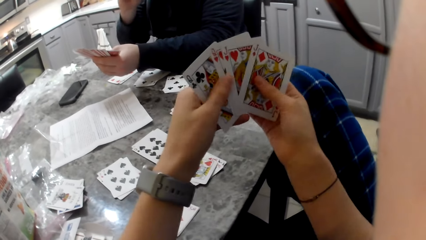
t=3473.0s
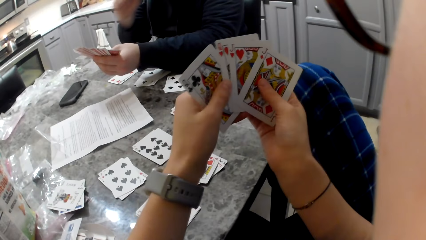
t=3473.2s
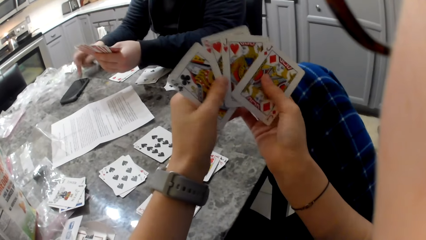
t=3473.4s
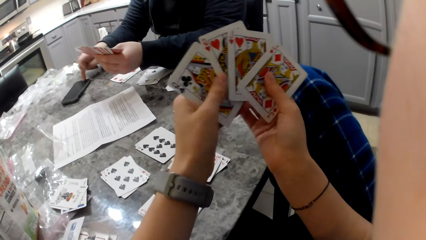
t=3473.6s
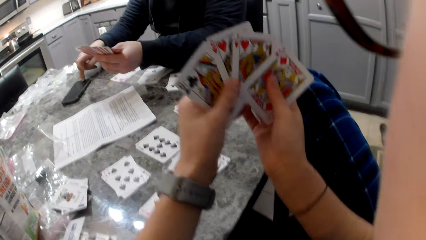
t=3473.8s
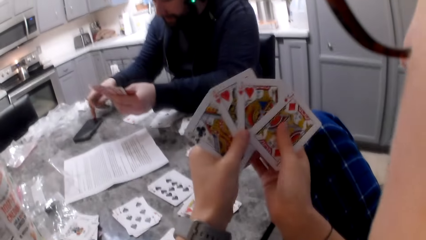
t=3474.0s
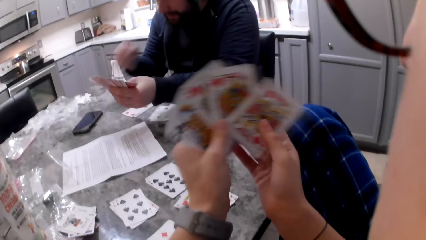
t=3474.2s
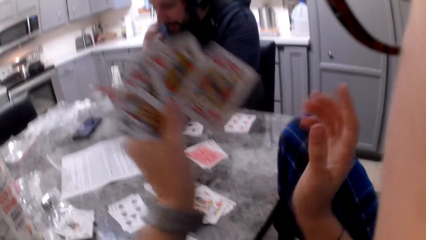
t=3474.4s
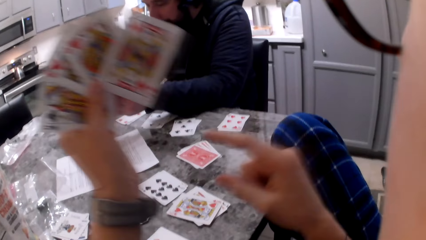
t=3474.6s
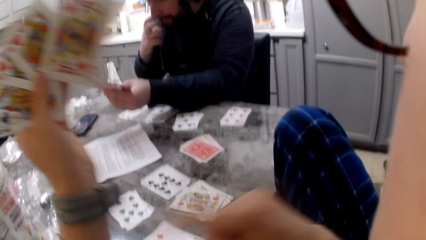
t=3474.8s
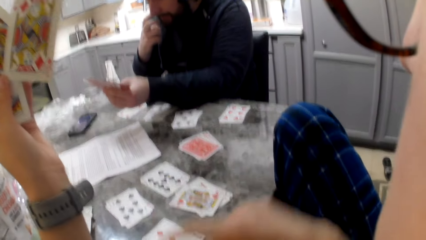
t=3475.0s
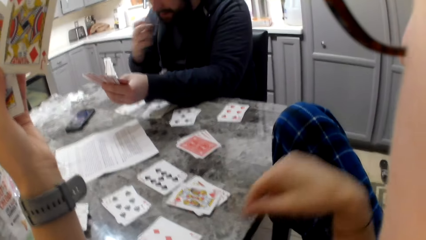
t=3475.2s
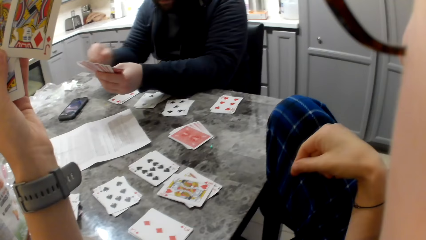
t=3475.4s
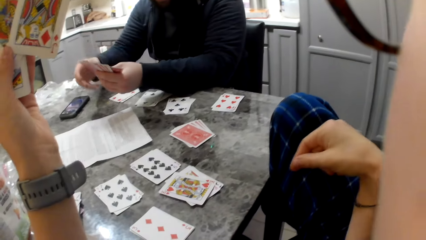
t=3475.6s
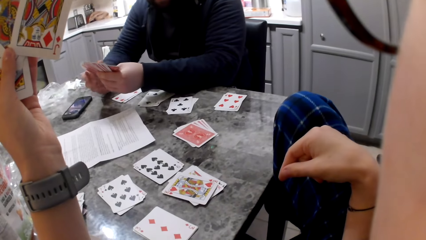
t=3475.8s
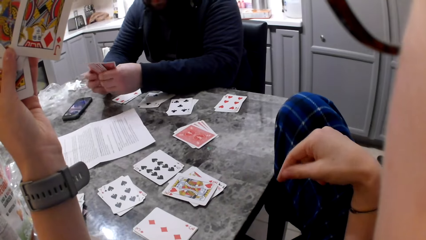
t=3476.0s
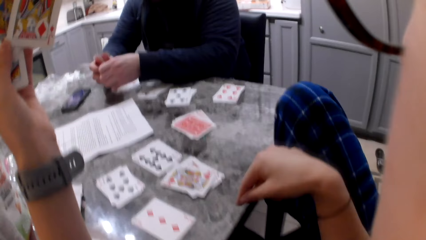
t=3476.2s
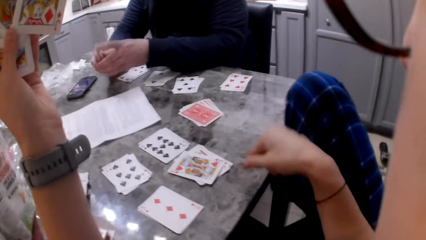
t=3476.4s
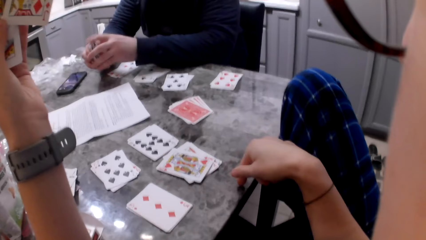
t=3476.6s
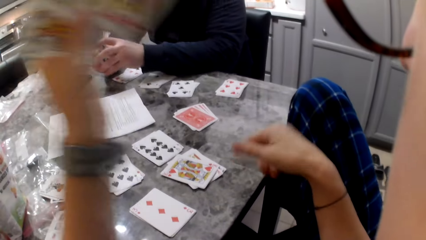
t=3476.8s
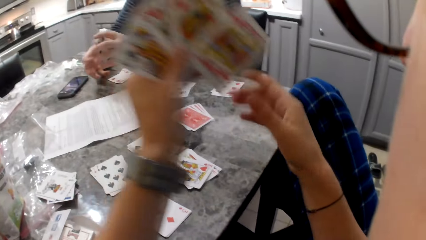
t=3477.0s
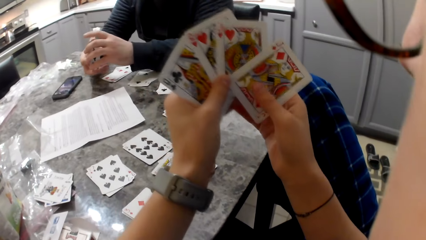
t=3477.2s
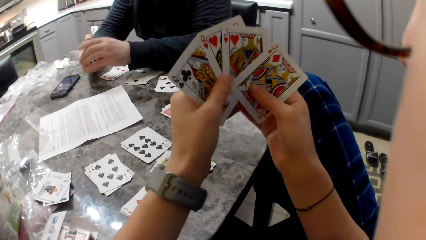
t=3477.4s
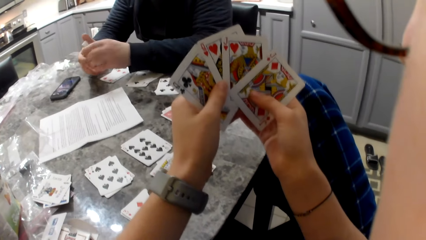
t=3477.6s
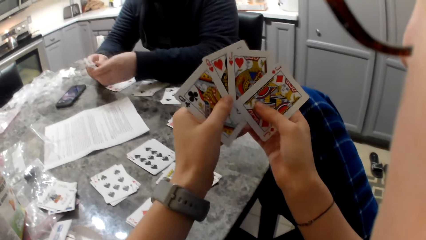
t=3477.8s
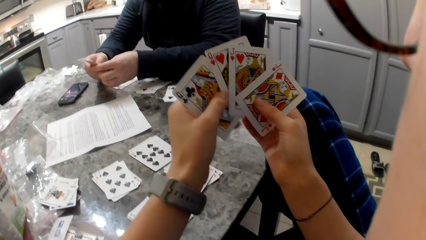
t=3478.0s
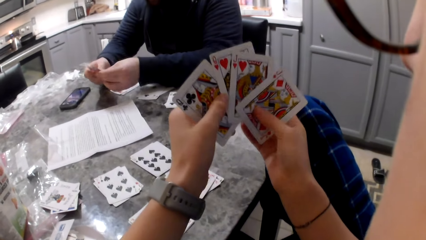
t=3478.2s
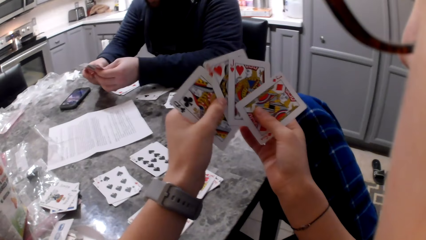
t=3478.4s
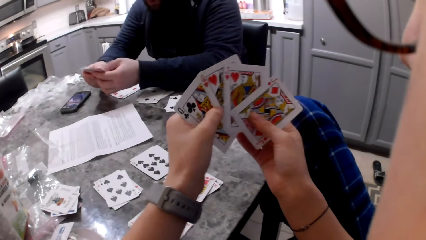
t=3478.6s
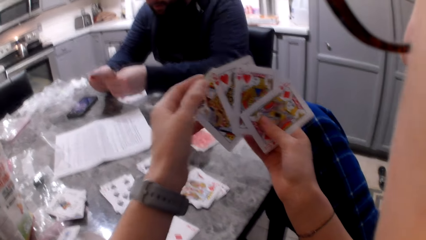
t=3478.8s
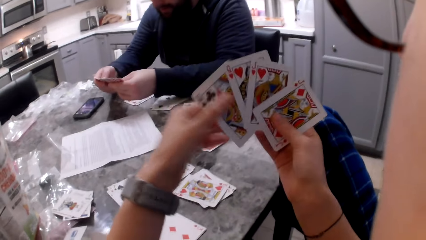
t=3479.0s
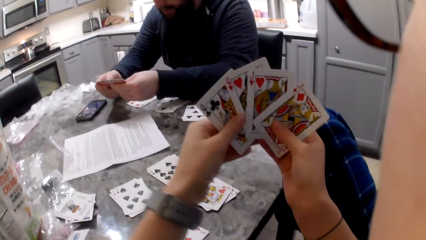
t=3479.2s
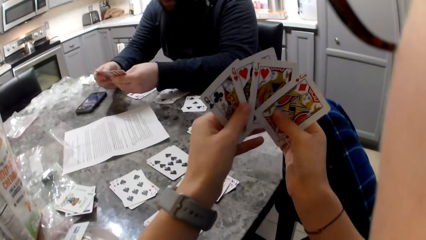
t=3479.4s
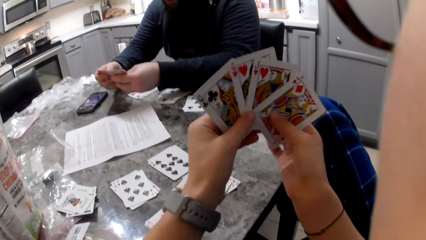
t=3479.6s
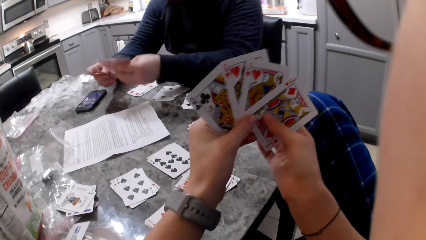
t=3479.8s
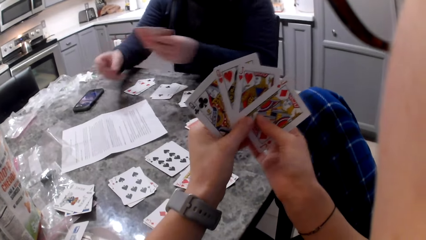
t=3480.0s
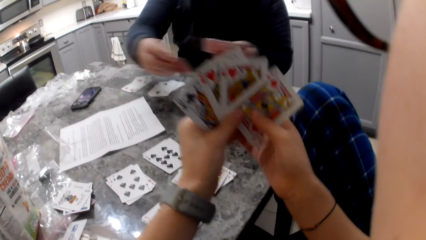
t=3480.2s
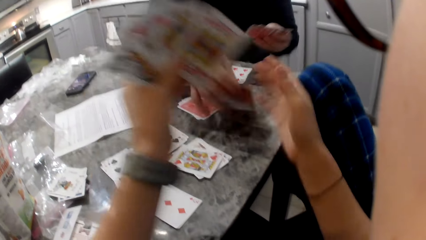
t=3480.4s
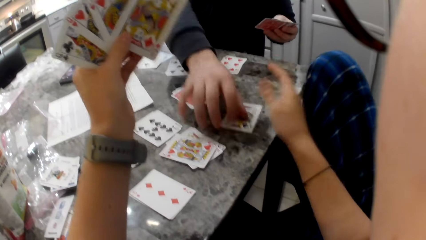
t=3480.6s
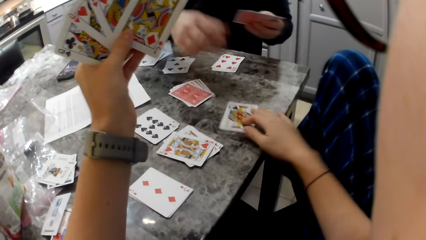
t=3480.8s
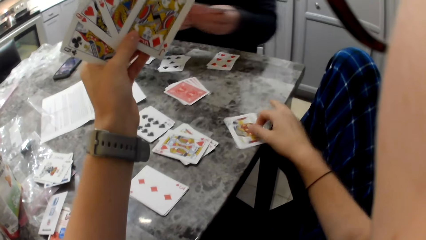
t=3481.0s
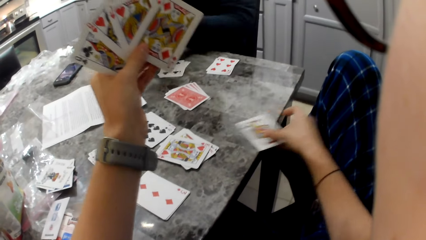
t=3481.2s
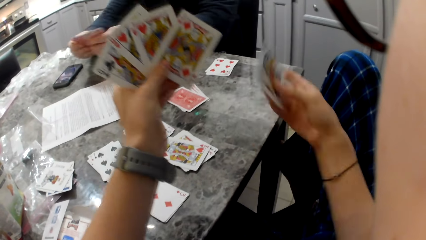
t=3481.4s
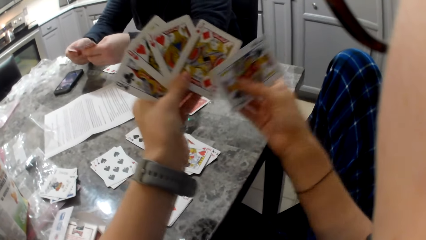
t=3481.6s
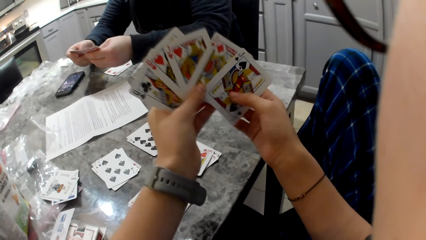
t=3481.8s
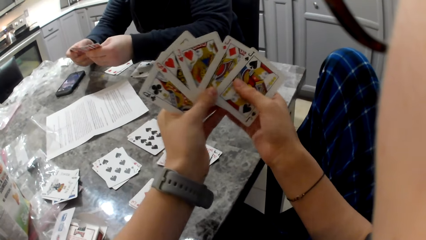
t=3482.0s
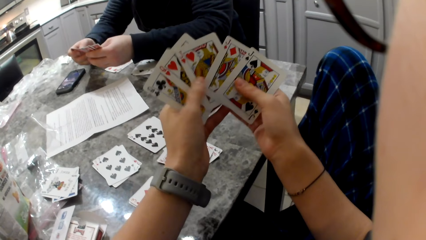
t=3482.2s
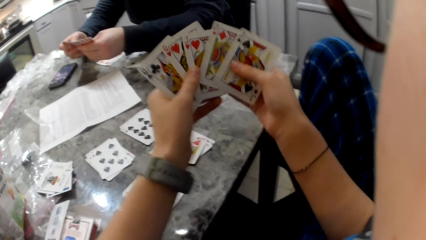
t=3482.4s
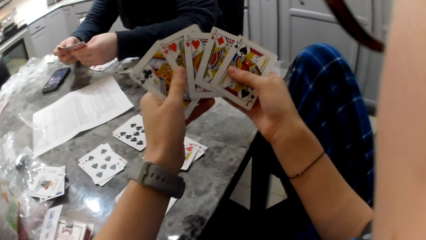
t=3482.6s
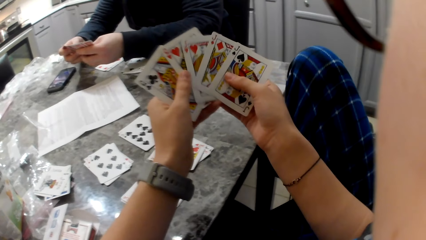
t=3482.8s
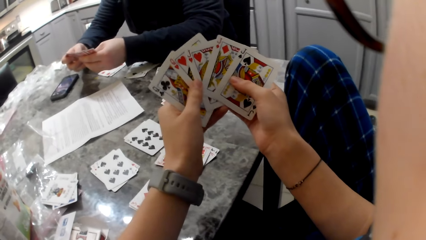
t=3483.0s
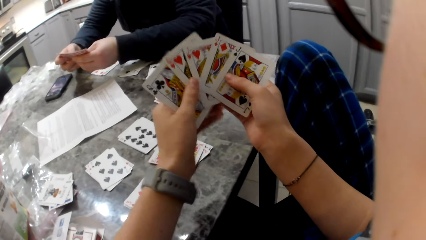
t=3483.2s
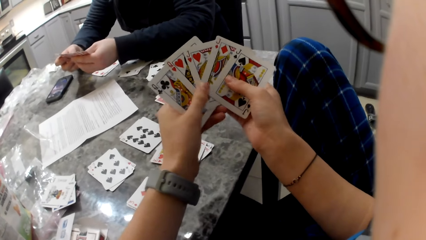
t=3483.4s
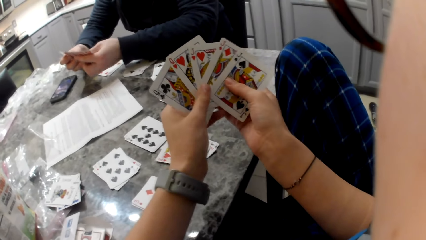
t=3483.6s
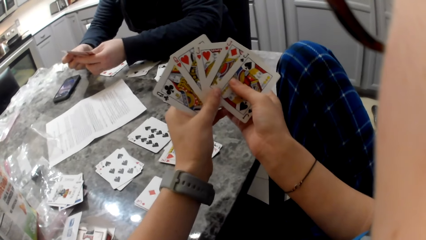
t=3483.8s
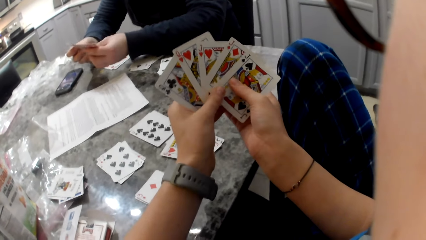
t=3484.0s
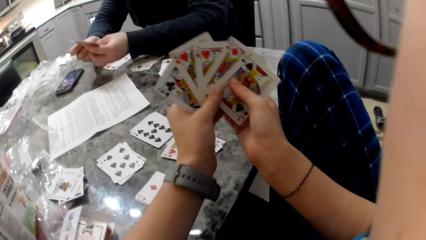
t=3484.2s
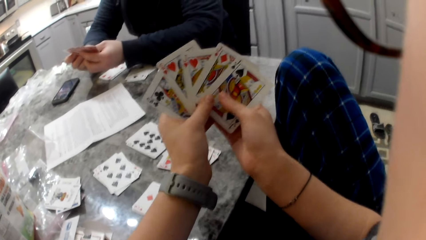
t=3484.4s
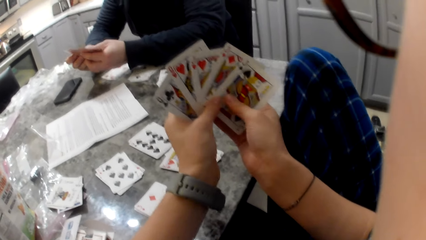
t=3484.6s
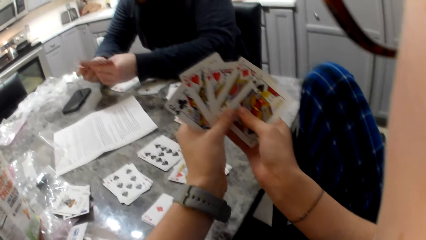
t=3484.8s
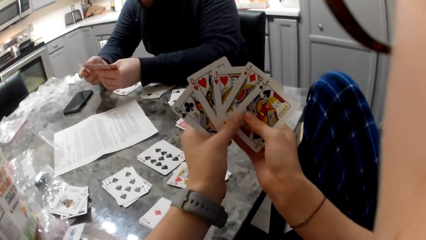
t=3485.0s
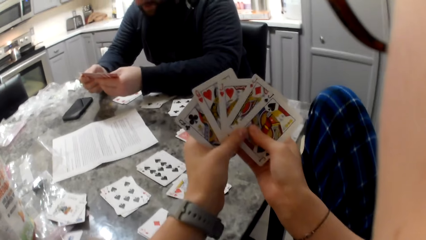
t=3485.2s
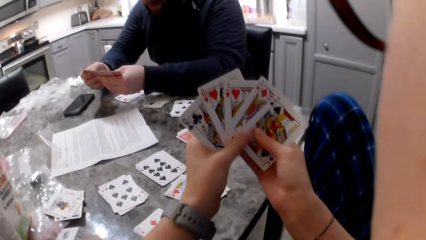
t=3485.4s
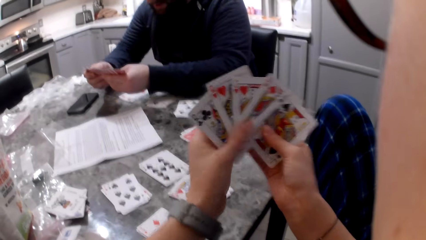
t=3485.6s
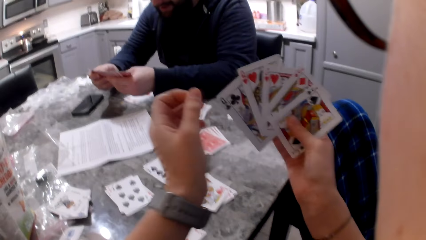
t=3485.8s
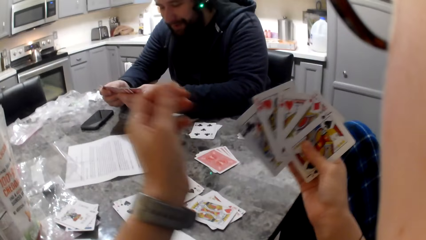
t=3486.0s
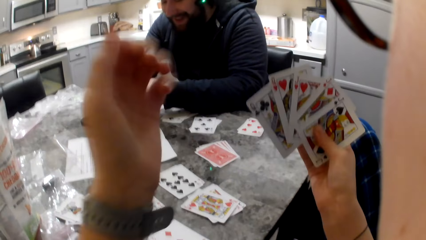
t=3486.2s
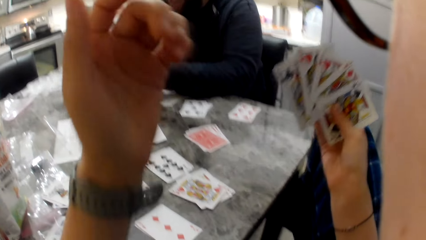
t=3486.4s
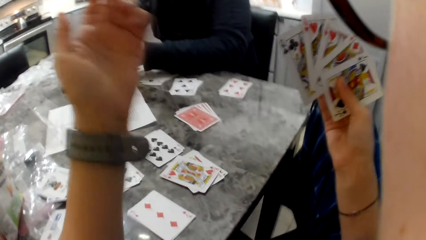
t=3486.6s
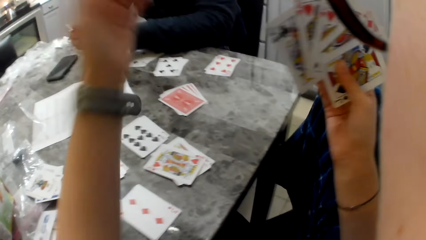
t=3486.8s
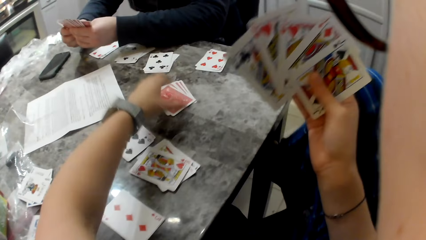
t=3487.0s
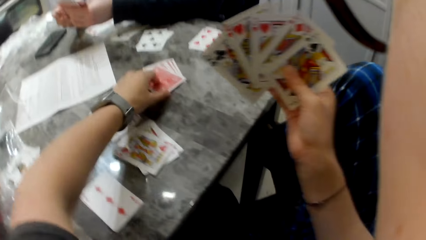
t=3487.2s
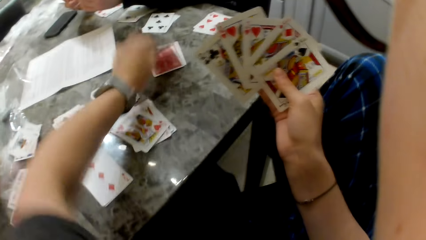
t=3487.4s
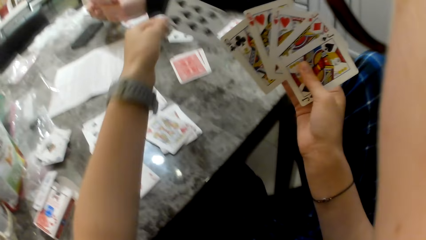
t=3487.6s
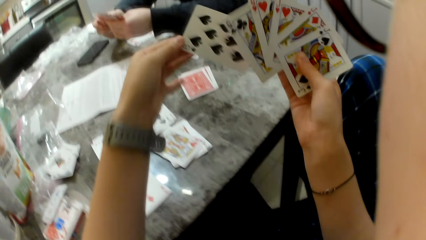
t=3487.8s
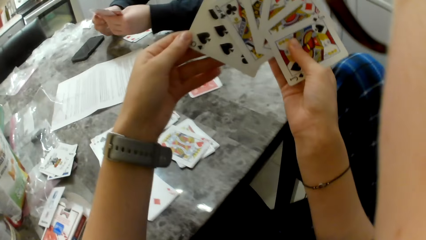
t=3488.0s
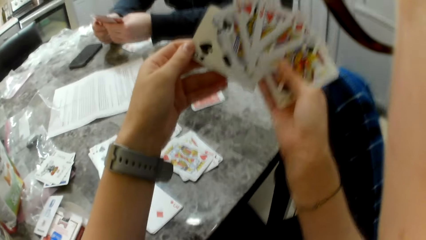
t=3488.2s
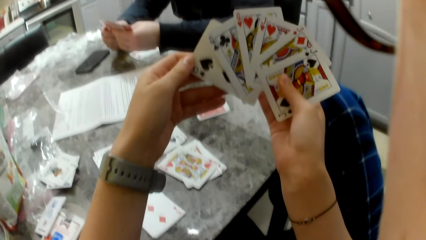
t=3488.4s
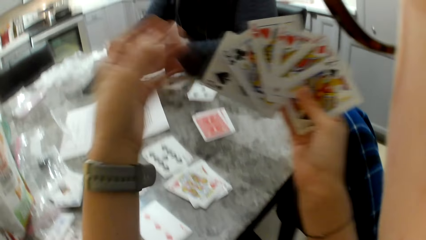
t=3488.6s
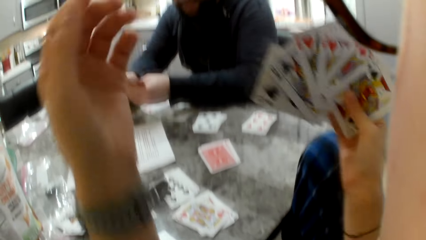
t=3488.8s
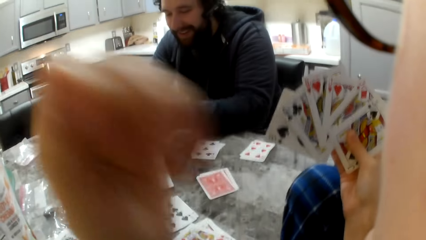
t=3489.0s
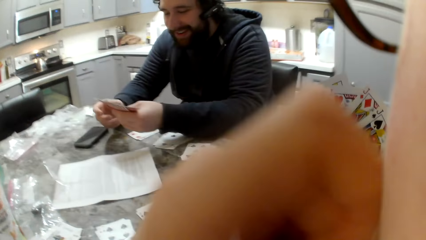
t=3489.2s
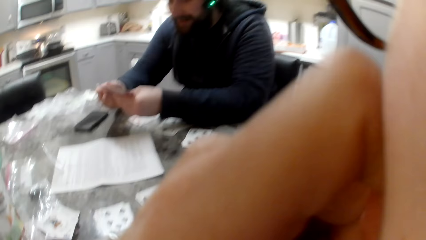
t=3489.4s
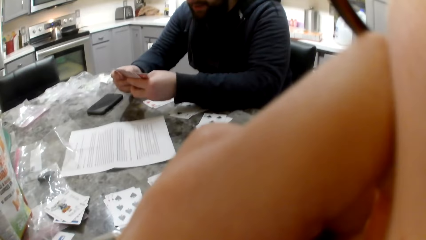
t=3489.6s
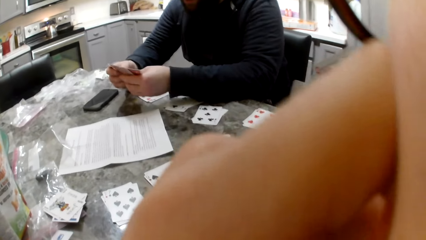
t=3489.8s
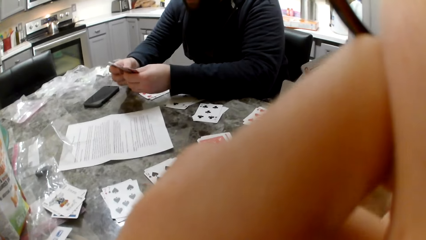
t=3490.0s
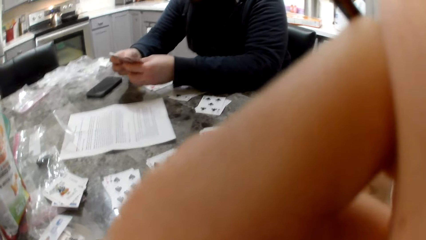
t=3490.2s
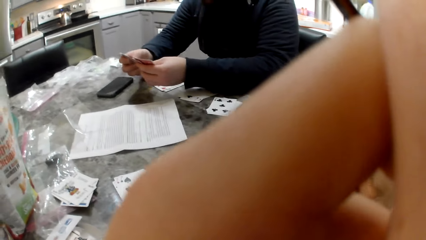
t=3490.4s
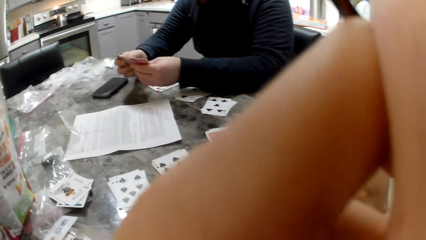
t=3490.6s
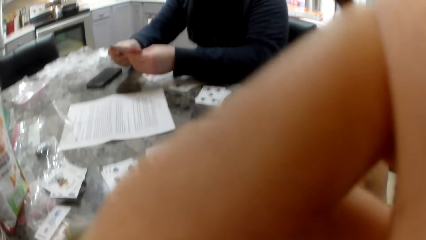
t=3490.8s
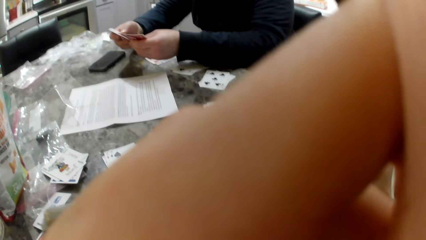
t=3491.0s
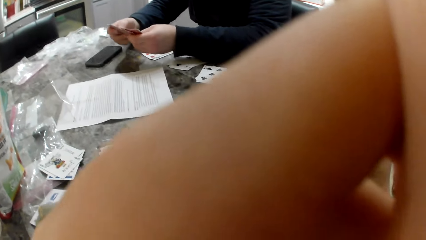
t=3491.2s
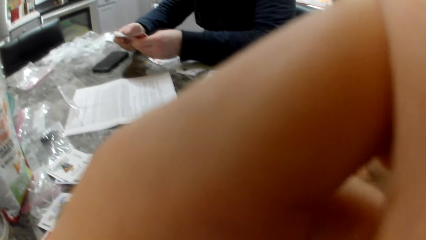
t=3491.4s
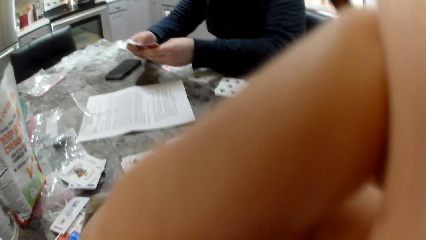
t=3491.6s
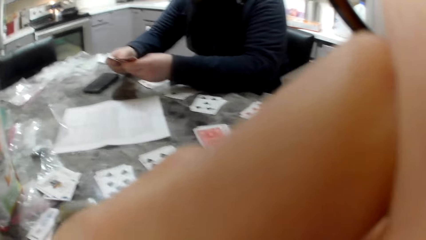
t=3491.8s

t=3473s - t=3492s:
The camera wearer holds the cards with both hands. A man checks his phone. The man presses the phone on the table. The man puts his hand on his mouth. The camera wearer points at the table. The man holds the cards with both hands. The man puts a card on the table. The camera wearer picks the card from the table. She puts the card in her hand. She picks a card from the table. She puts the card in her hand. She touches her face.
